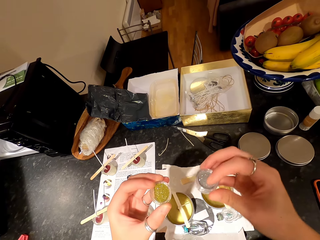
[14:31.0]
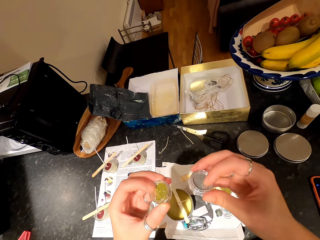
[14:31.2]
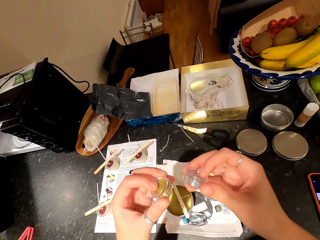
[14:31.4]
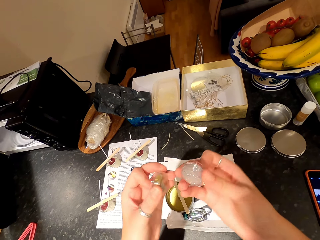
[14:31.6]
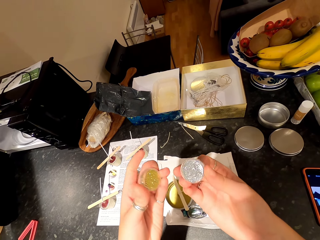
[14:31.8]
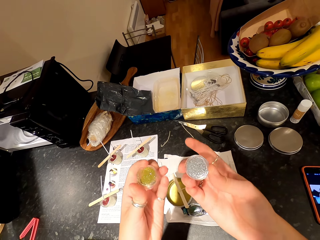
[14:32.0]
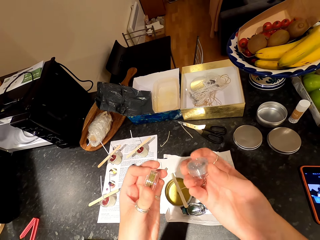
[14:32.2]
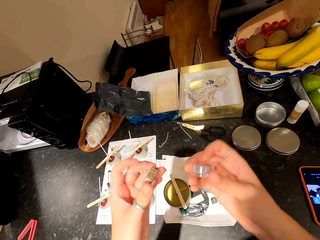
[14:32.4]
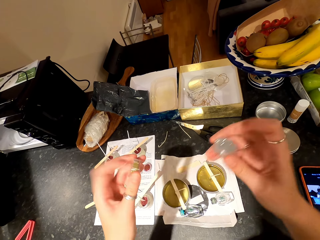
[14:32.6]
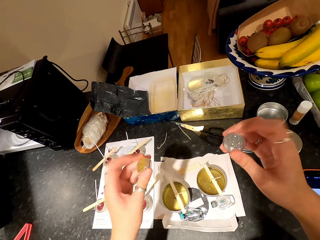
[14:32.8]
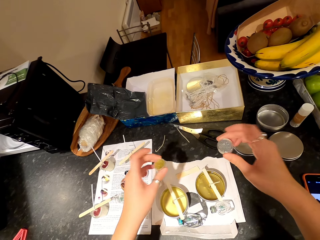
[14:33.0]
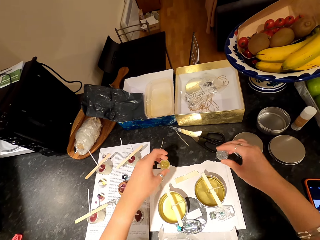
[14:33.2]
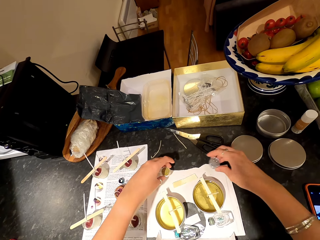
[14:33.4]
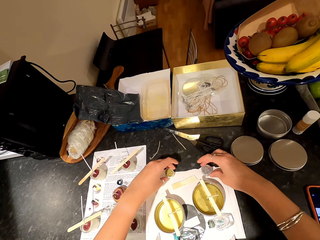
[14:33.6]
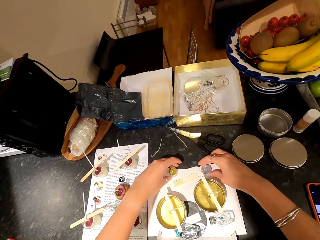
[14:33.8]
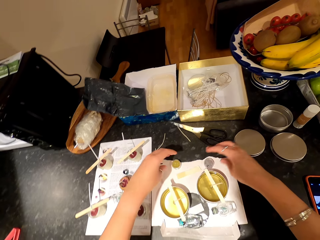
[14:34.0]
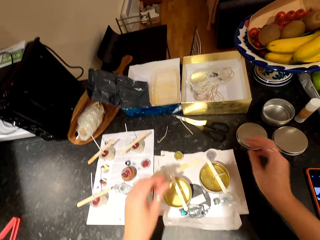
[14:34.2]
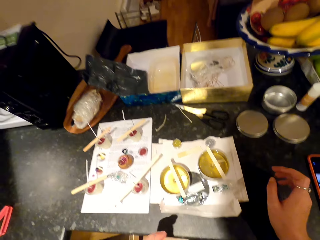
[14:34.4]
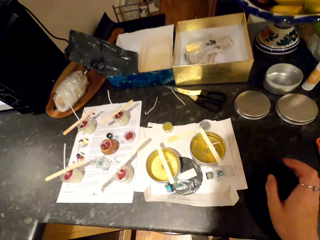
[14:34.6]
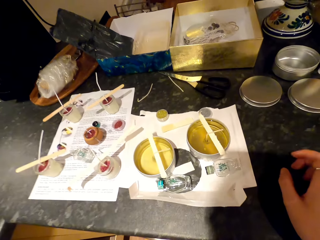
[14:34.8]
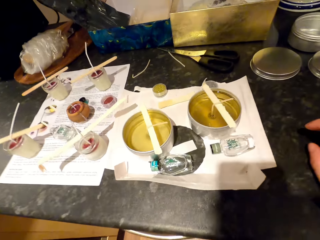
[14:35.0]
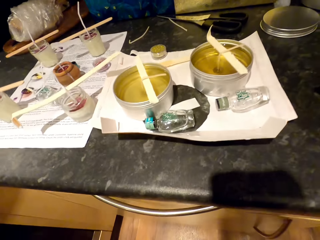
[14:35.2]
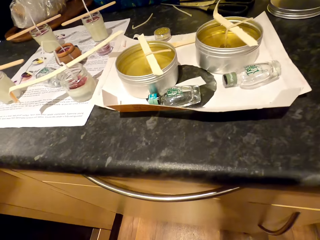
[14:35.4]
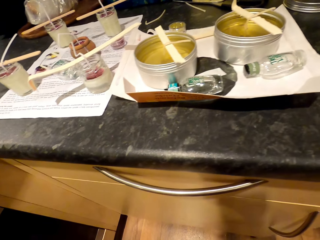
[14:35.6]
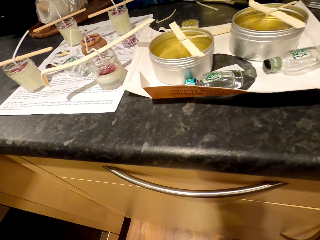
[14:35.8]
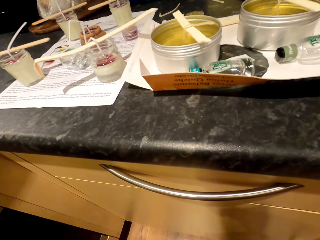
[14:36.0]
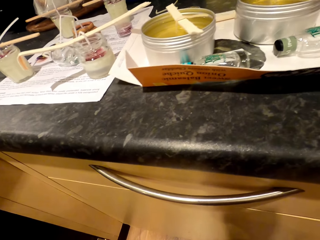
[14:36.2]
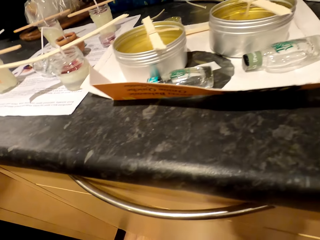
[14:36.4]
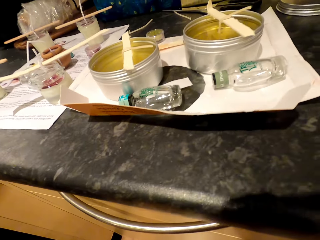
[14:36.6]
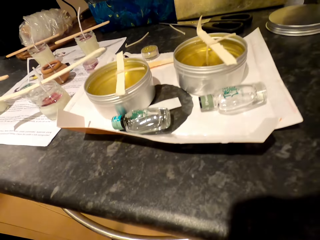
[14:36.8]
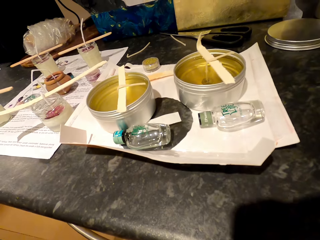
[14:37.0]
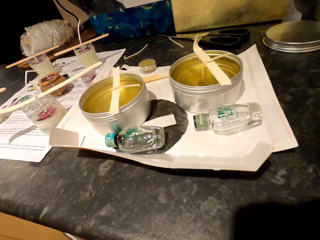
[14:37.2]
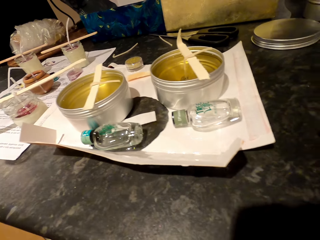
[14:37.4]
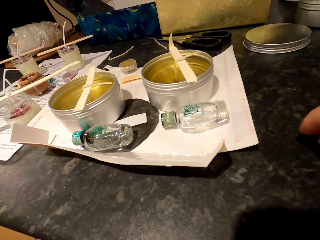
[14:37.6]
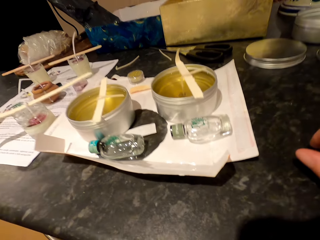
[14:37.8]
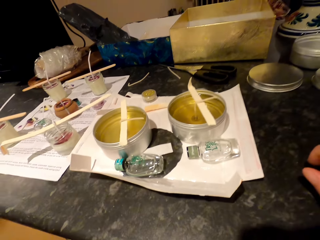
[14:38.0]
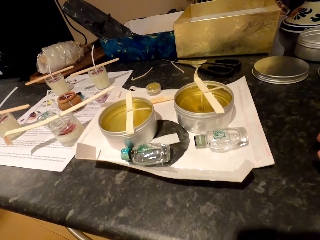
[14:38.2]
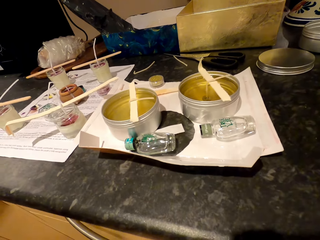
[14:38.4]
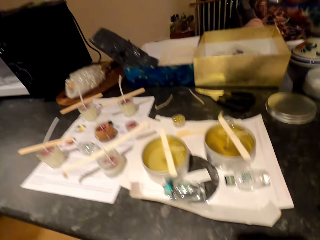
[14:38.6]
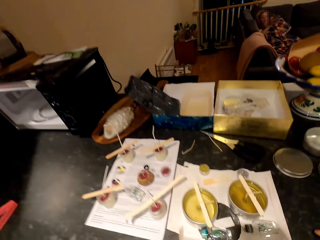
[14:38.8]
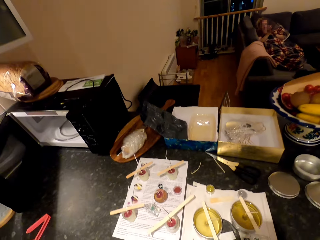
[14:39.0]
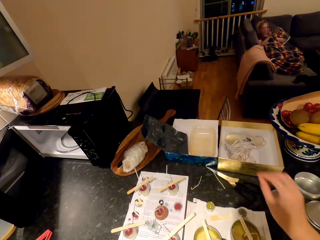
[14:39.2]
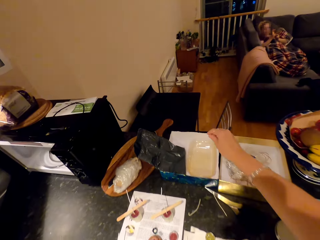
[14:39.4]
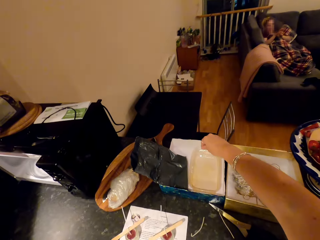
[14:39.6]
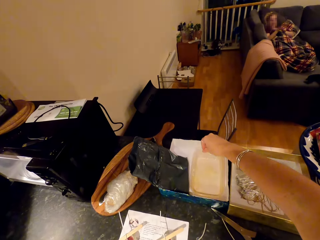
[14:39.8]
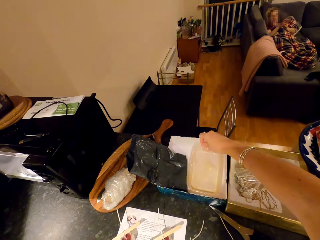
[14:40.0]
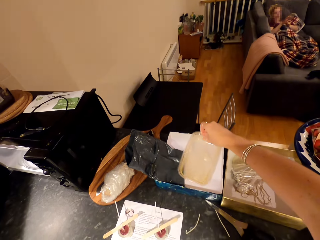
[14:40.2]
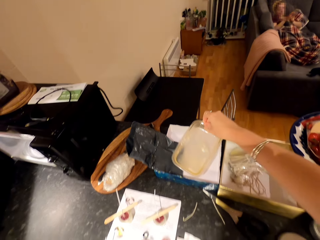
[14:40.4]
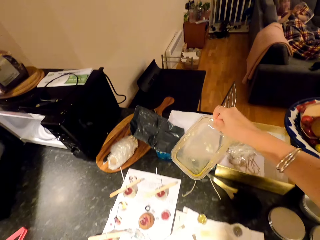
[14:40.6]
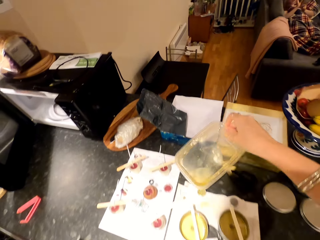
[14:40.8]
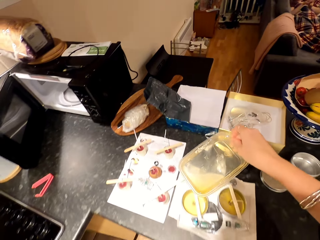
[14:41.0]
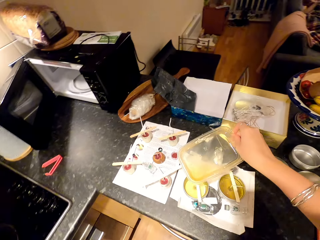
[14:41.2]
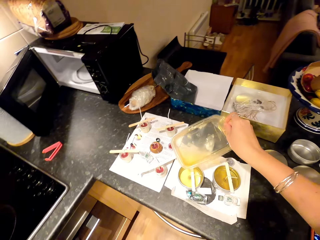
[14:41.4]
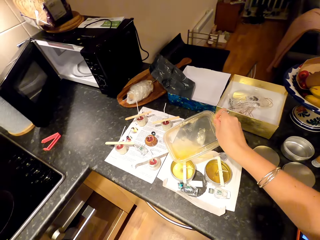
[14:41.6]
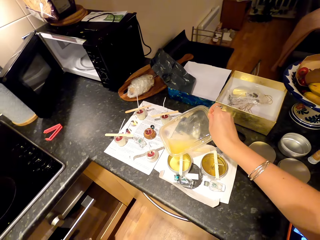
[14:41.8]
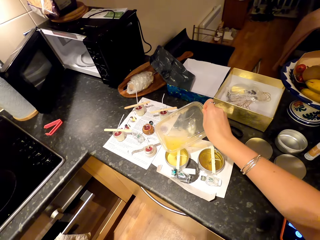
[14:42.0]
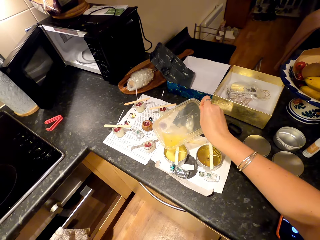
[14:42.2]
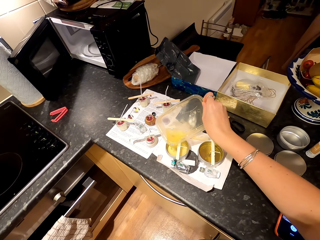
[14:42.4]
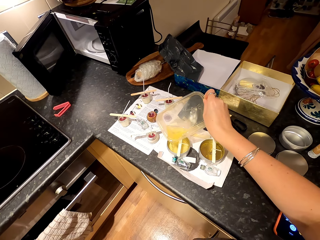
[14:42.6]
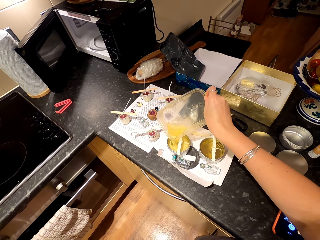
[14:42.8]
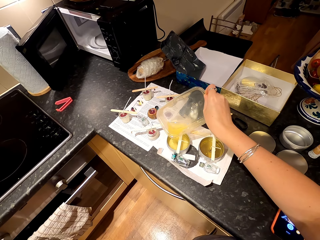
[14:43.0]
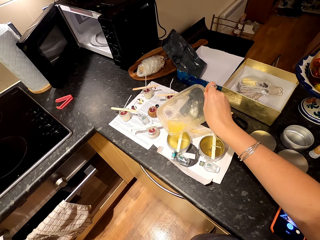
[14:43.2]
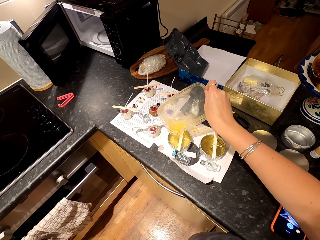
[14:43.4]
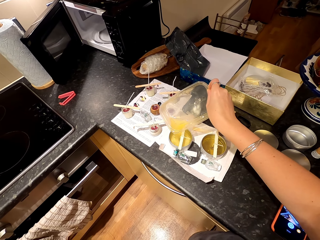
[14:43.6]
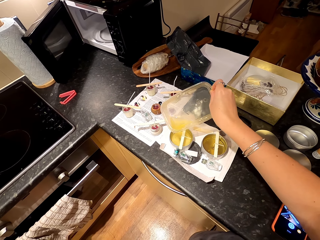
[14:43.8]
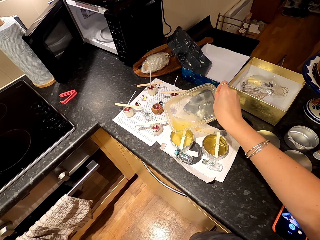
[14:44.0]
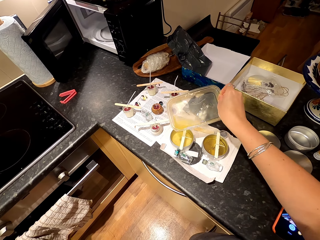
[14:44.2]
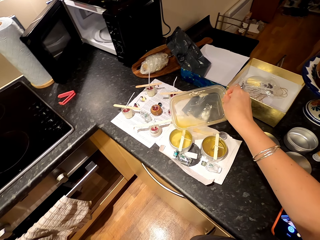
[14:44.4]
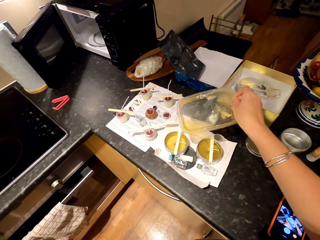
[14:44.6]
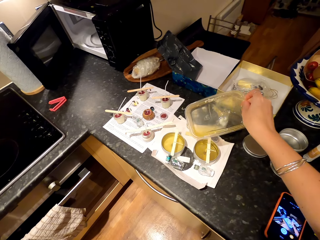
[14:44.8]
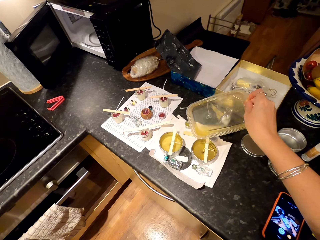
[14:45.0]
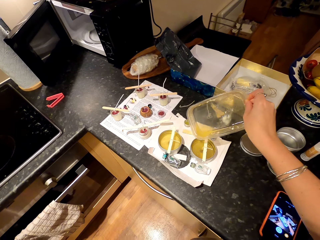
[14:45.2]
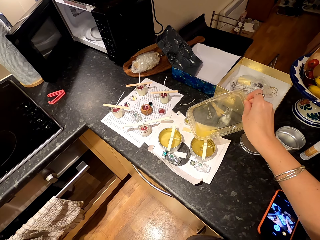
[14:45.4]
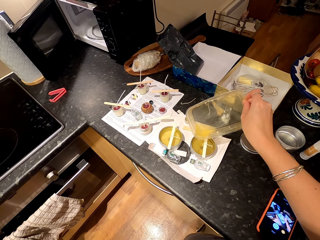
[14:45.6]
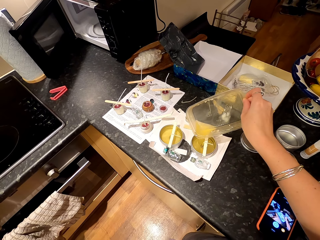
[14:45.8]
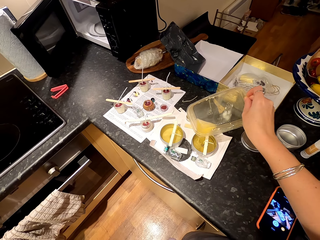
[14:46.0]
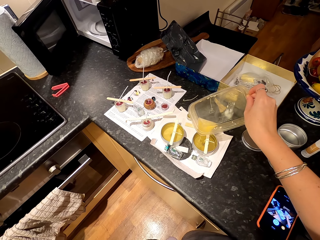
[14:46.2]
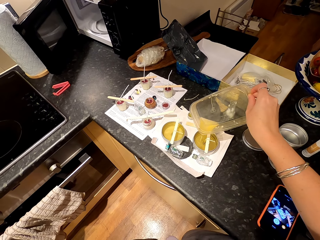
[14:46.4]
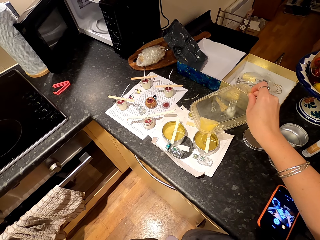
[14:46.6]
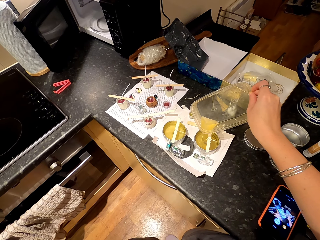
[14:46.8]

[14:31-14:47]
The camera wearer looks at the tin. They put the tins down on the paper. They look around. A woman moves hand. The camera wearer picks up a container with wax in the box. They pour the wax in the tins.

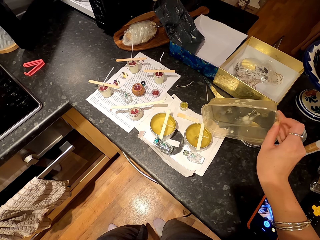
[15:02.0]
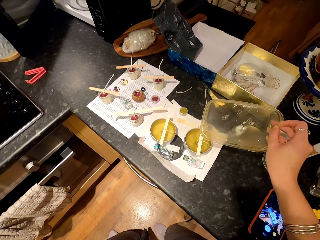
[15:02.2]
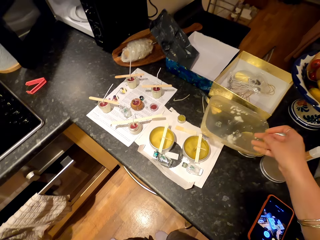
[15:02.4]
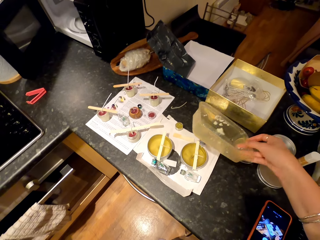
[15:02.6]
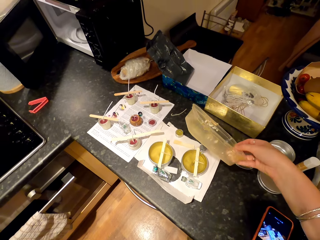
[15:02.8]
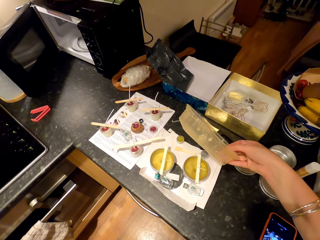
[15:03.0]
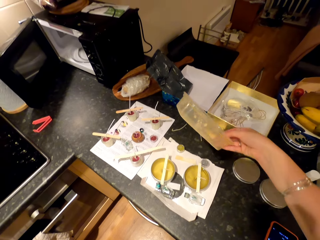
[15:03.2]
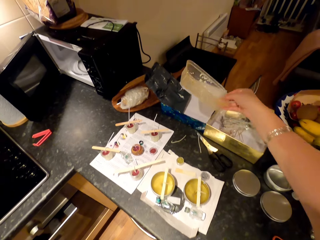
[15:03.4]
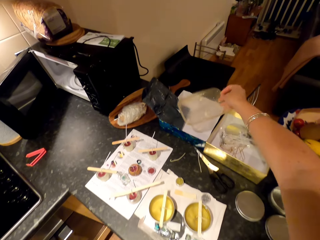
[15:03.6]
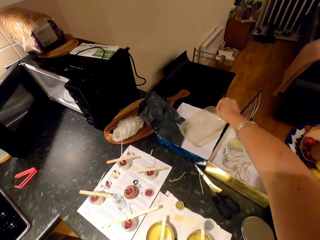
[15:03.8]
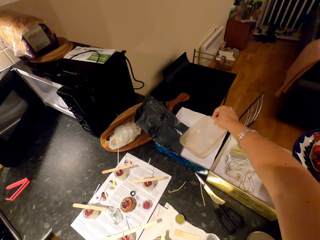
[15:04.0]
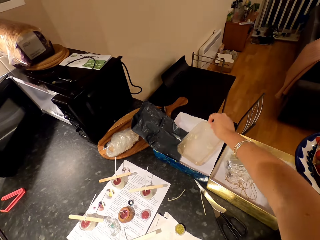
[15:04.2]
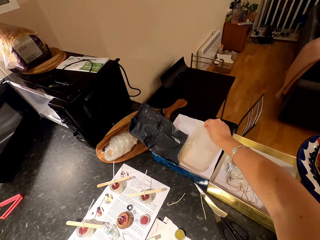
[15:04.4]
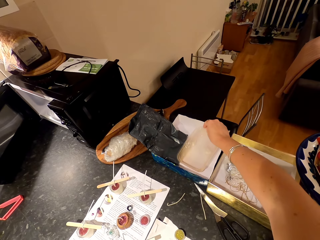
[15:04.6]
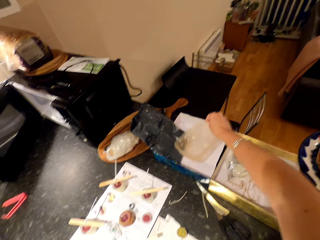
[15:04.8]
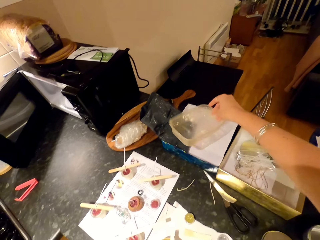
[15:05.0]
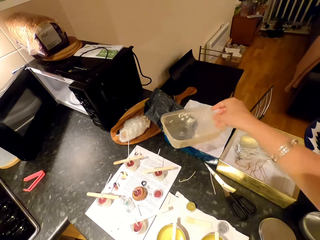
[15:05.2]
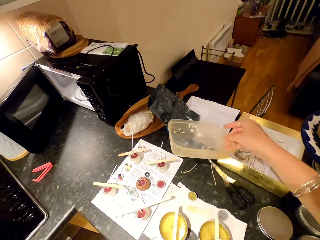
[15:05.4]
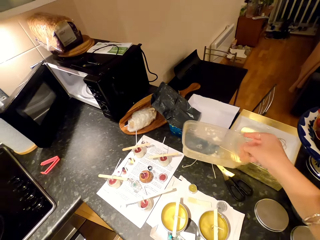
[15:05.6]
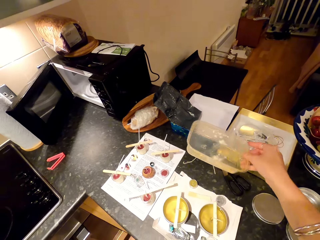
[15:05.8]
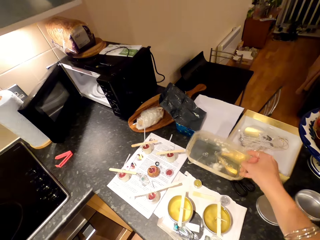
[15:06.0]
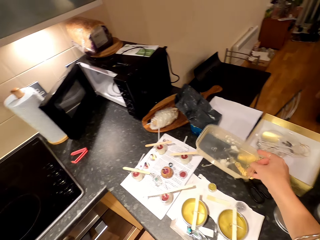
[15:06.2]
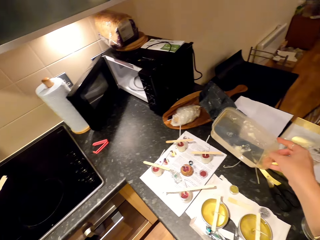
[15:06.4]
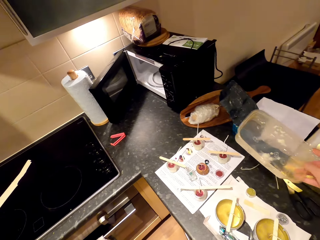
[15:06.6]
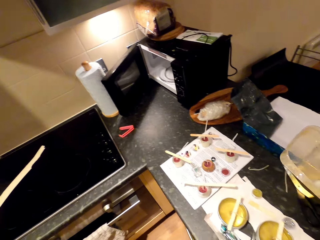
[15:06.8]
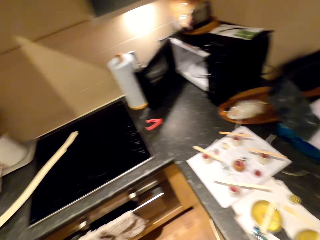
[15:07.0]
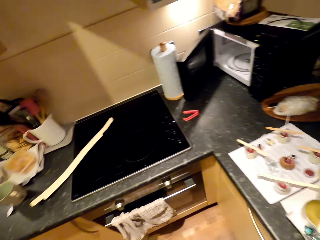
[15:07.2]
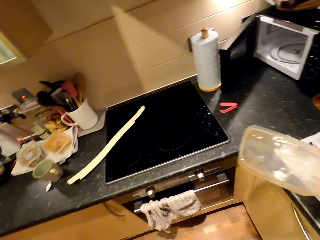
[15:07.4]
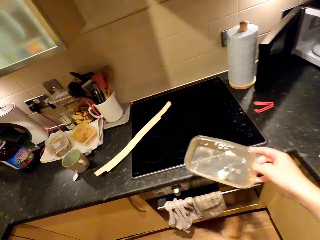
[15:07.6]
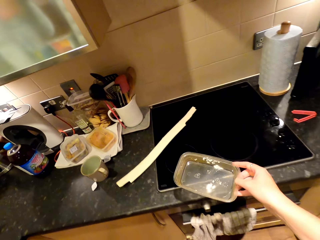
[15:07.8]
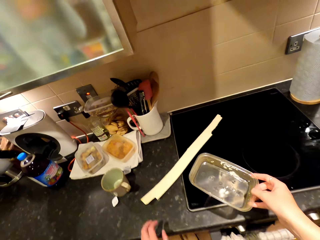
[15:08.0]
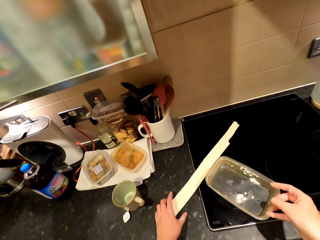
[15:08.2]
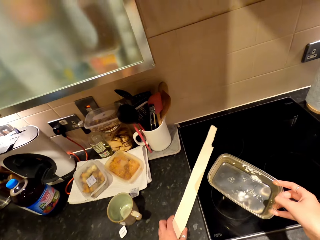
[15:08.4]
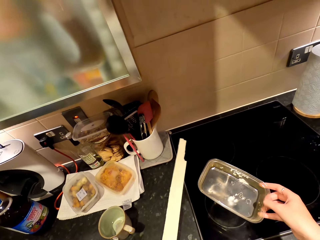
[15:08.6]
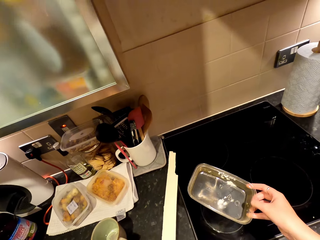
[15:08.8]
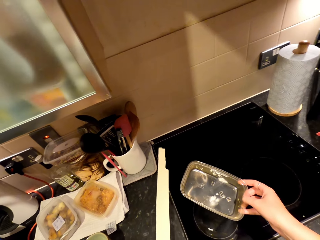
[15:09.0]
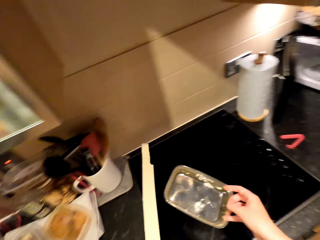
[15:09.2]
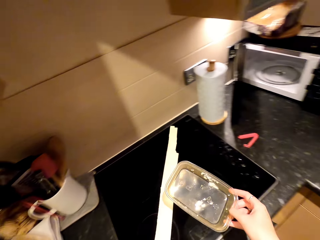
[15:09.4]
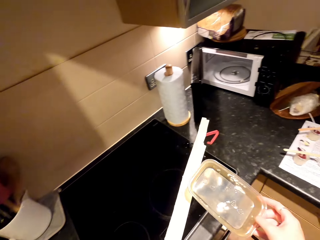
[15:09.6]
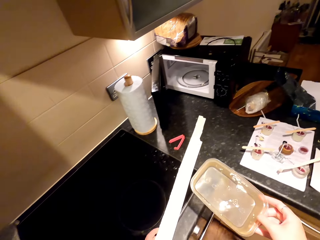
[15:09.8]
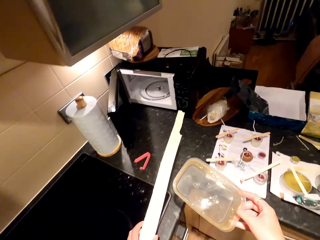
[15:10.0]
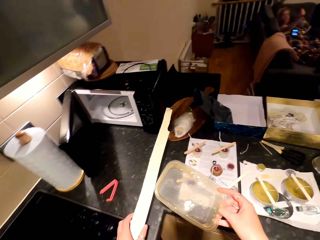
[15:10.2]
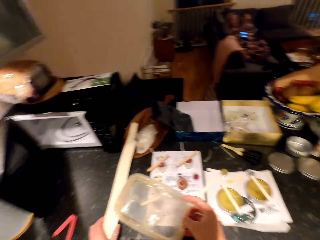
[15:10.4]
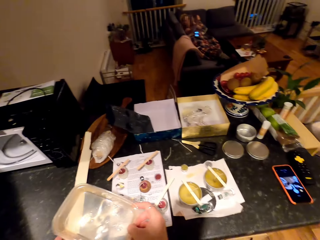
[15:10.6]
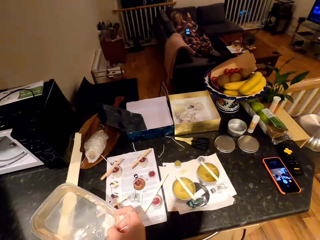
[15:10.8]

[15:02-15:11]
The camera wearer carries the container. They hold the container in the box. They move hand around, walk around, pick up something on the cooktop and walk around. A woman uses gestures.
